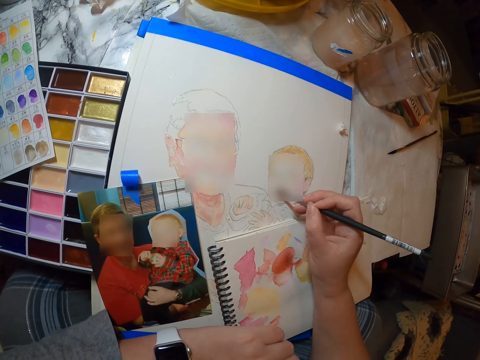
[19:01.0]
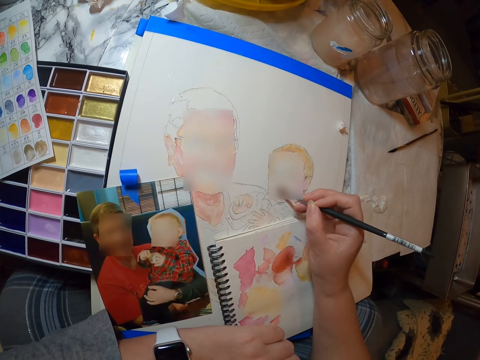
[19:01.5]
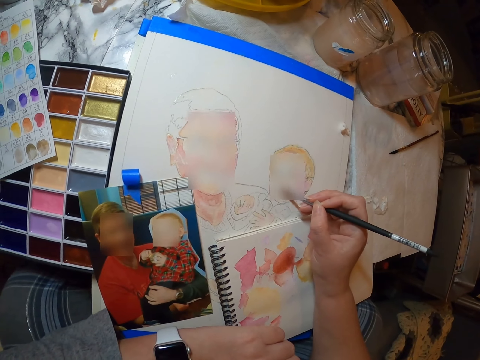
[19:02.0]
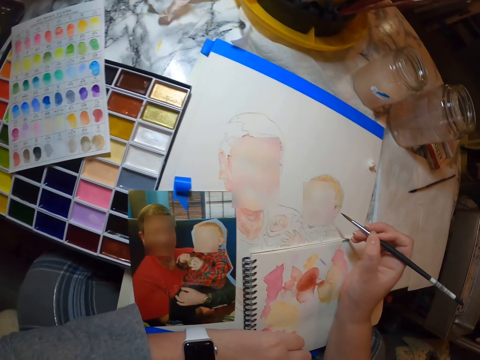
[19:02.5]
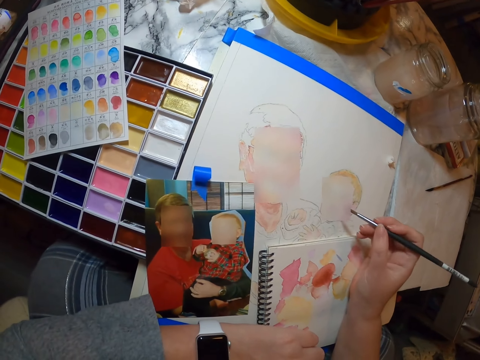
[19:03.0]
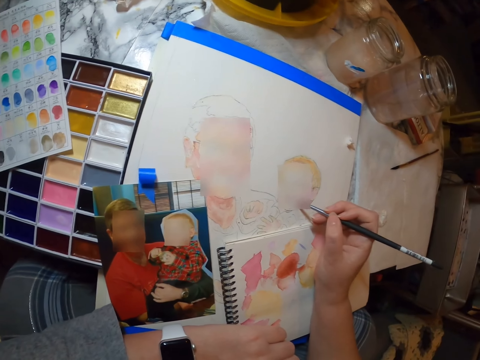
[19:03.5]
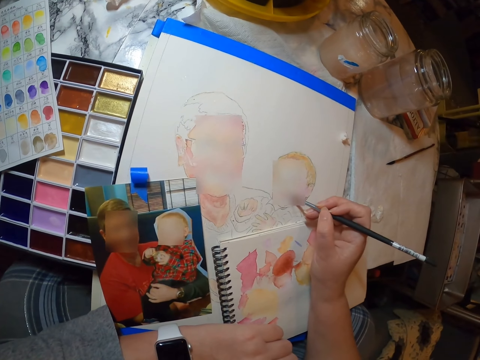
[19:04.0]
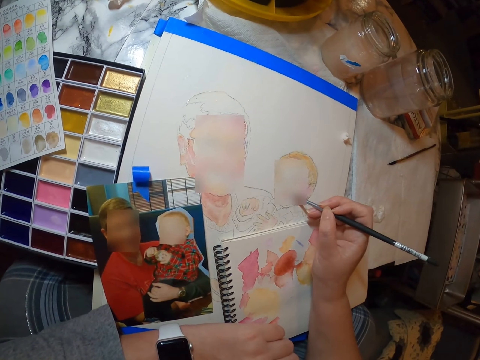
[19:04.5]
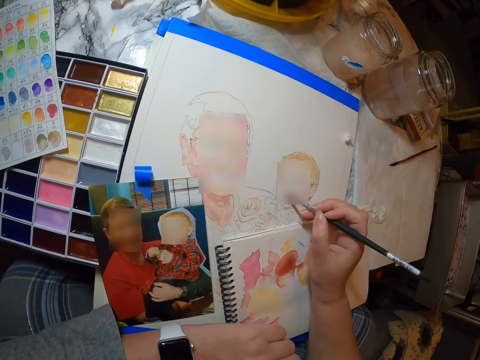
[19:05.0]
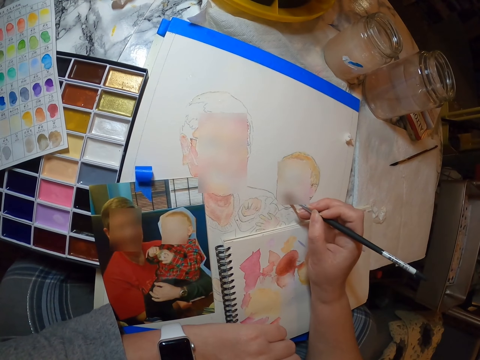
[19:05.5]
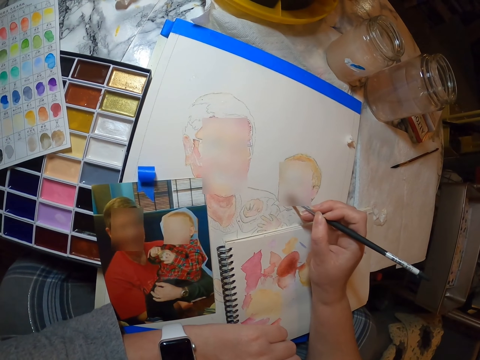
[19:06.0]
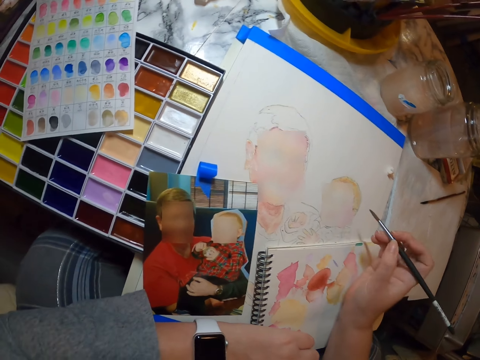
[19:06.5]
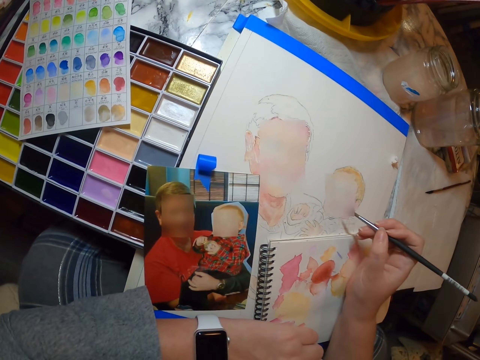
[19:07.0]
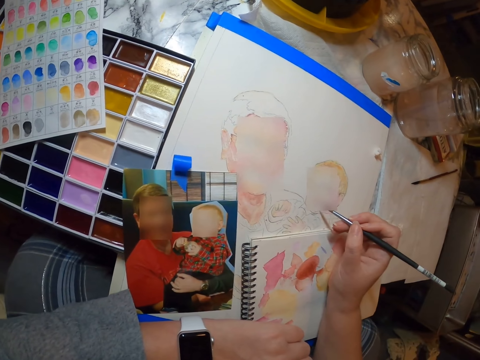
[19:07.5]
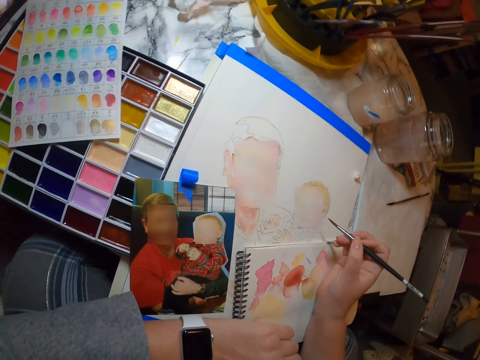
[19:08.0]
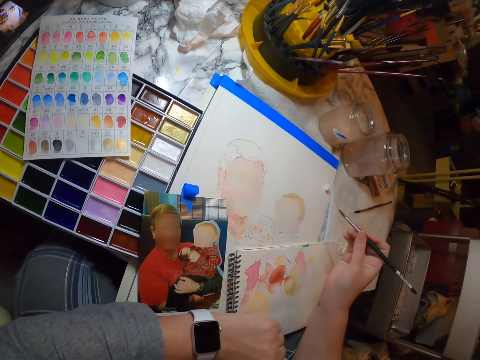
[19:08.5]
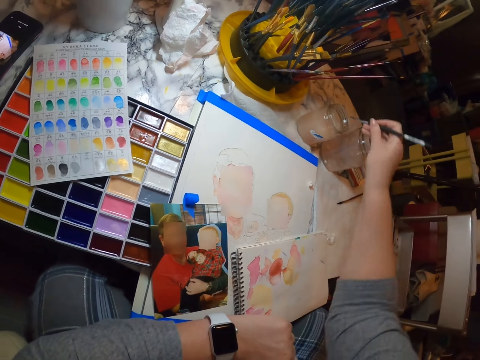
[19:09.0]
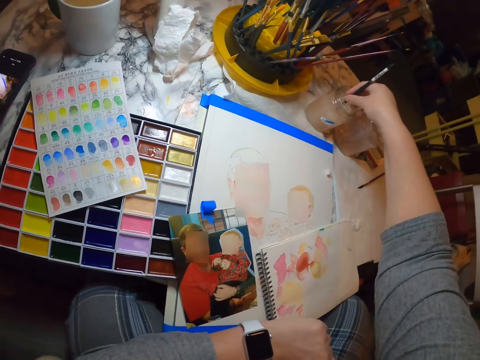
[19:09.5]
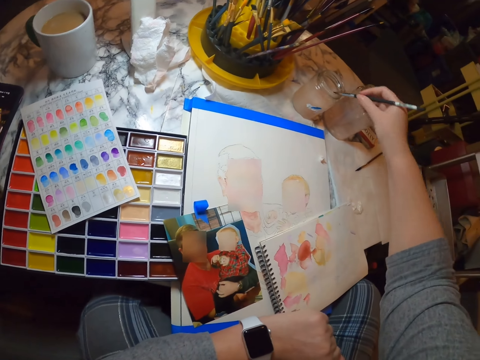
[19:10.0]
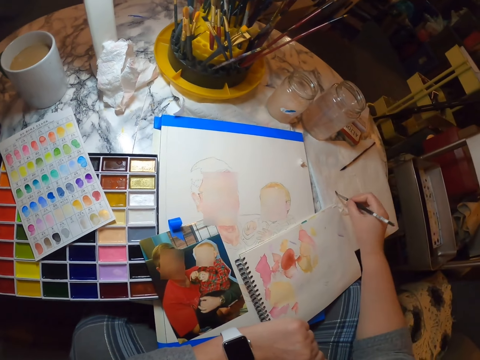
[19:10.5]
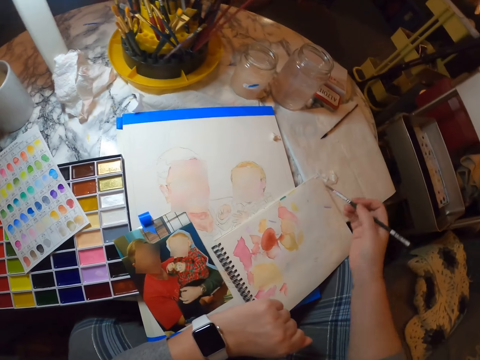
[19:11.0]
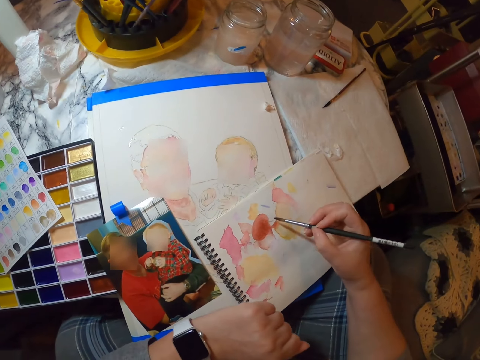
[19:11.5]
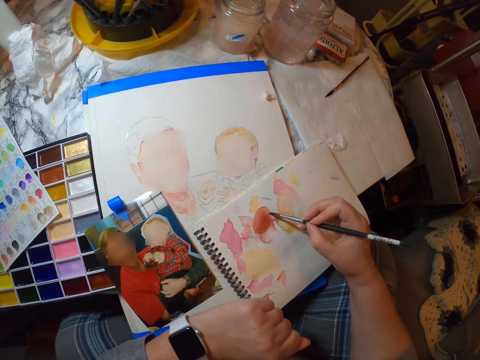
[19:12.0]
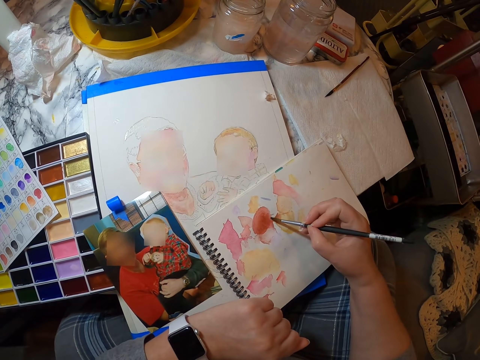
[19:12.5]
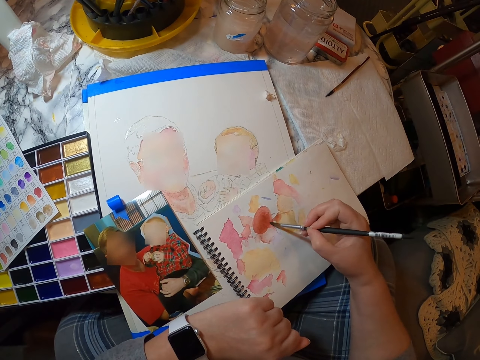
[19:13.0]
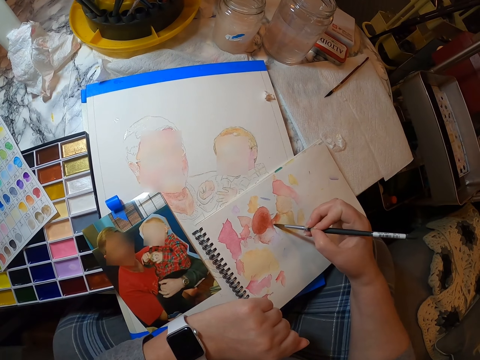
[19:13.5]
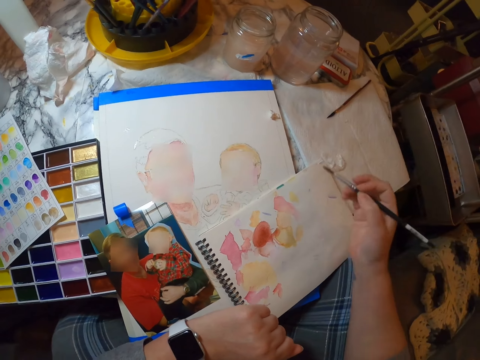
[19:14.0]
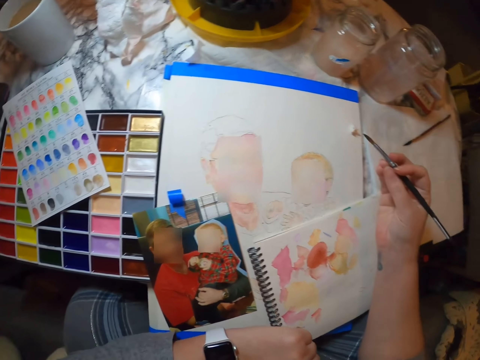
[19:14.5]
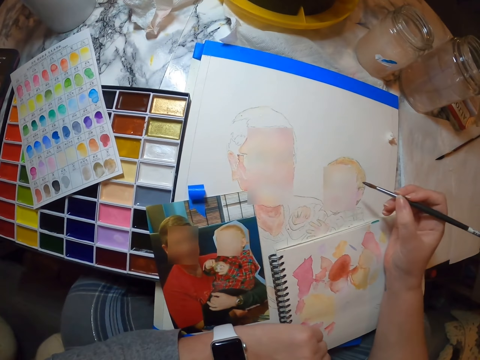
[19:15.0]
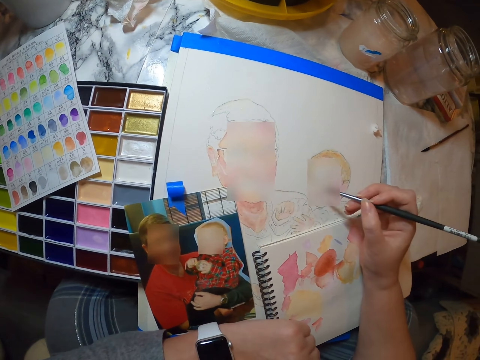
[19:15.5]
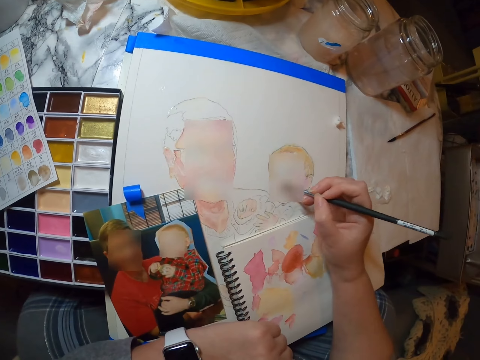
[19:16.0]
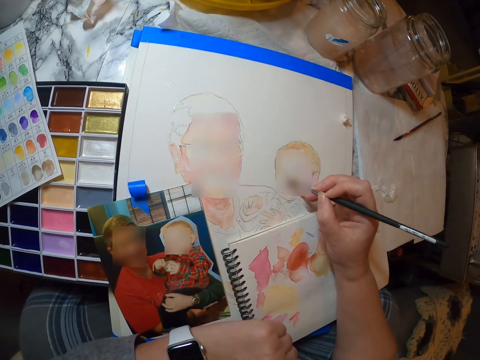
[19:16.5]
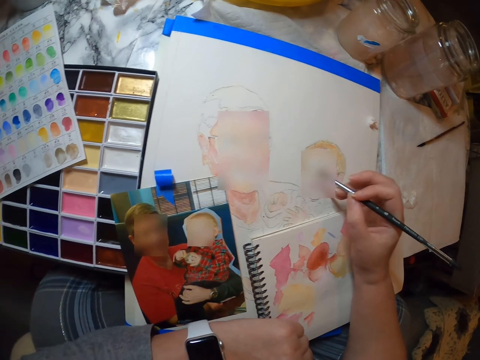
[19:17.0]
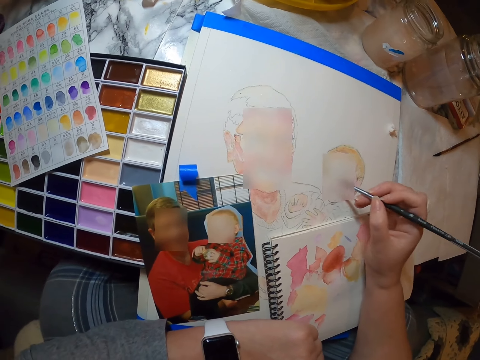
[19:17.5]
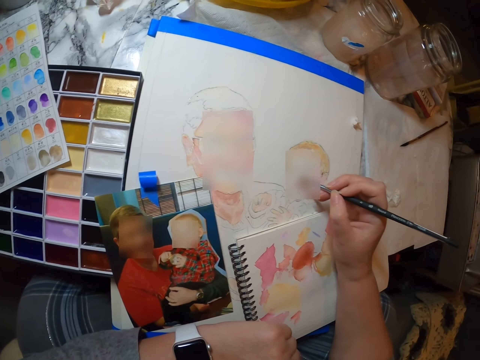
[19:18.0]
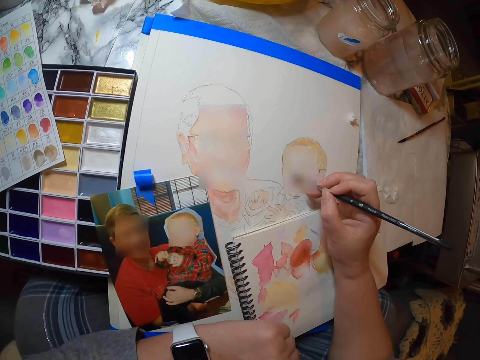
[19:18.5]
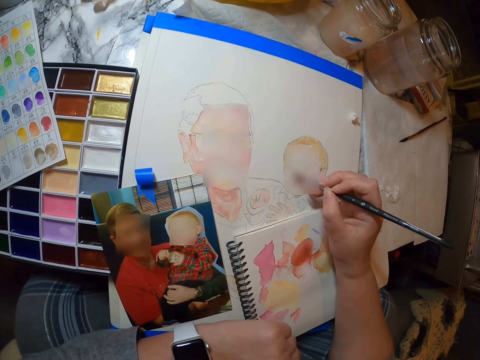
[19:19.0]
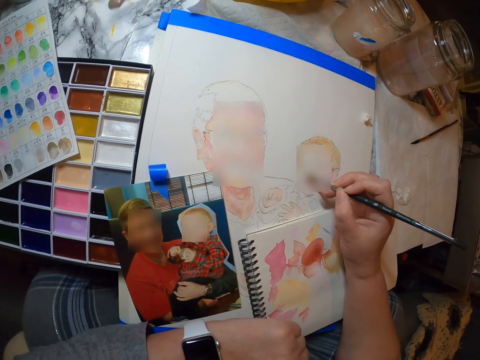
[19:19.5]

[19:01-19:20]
The camera wearer dips the paint brush in the bottle. They dry the brush. They draw in the book. They paint on the book.

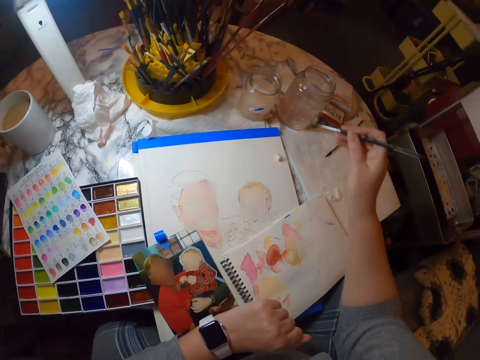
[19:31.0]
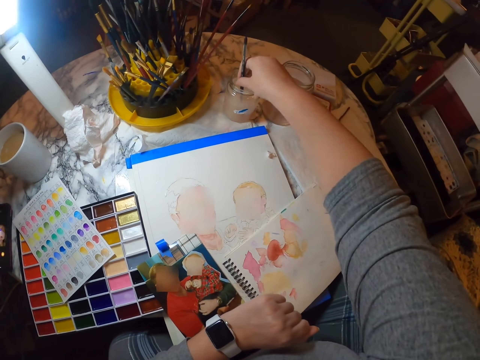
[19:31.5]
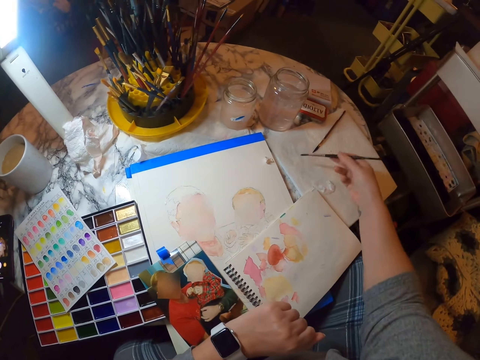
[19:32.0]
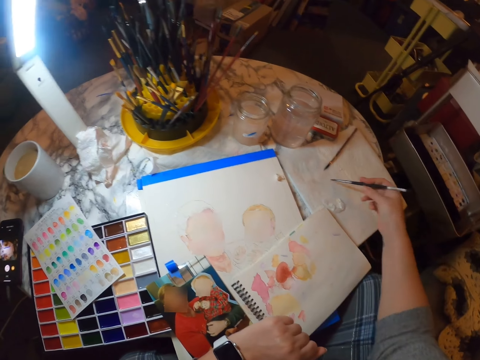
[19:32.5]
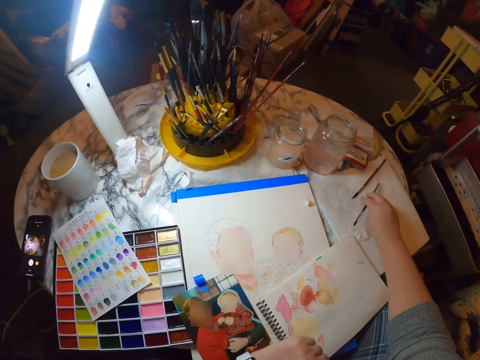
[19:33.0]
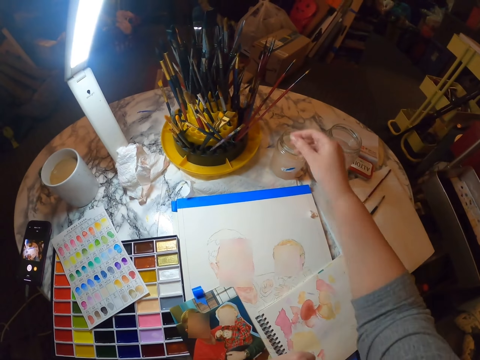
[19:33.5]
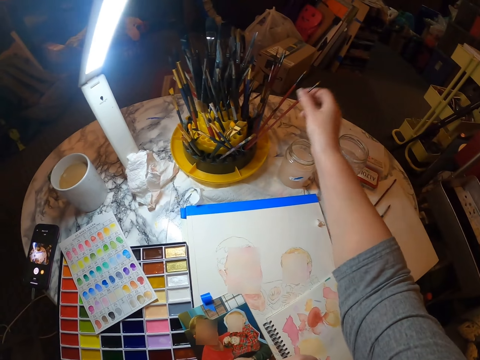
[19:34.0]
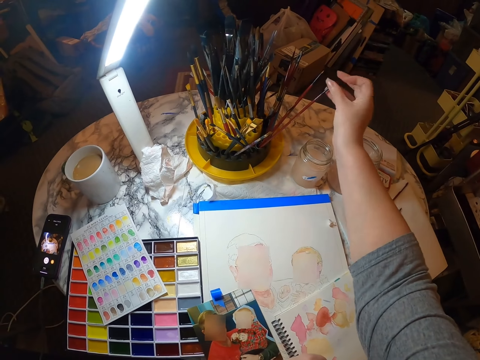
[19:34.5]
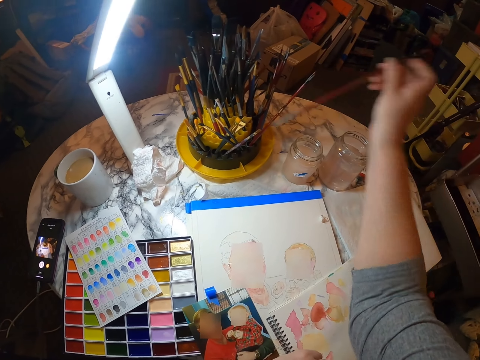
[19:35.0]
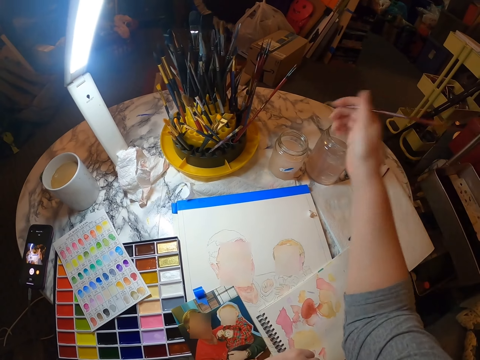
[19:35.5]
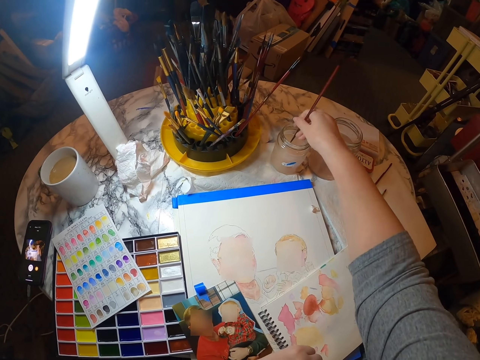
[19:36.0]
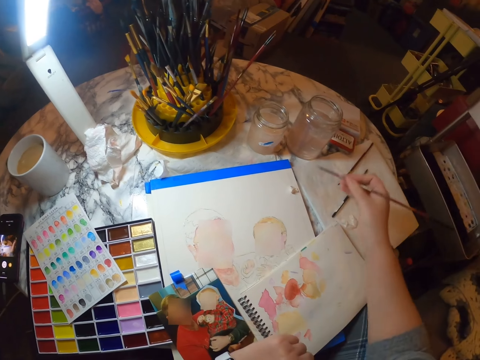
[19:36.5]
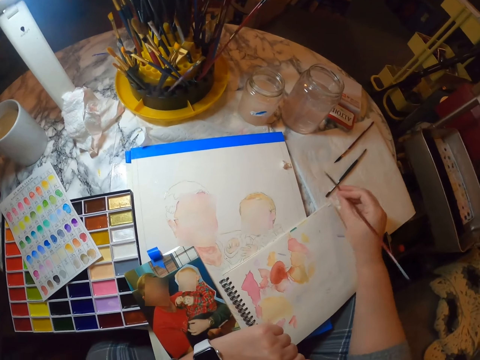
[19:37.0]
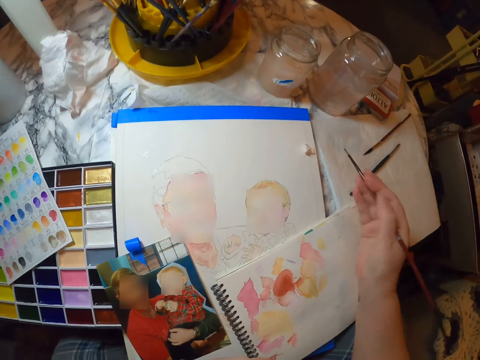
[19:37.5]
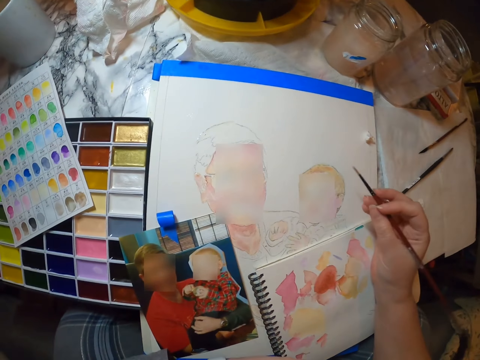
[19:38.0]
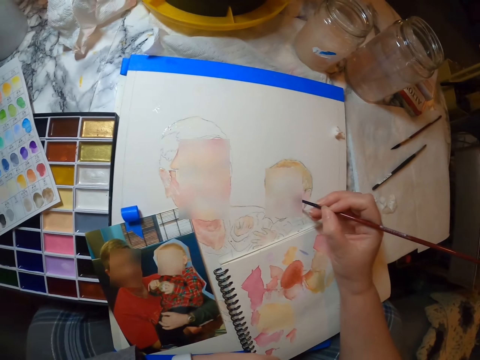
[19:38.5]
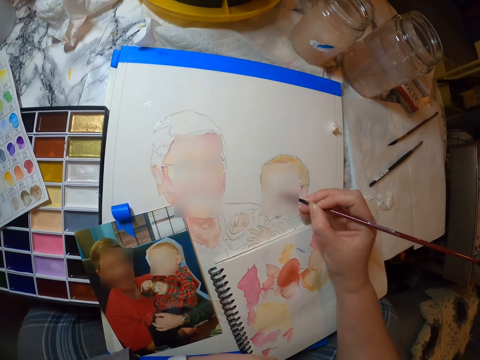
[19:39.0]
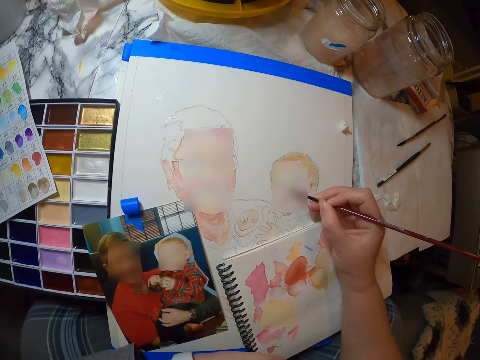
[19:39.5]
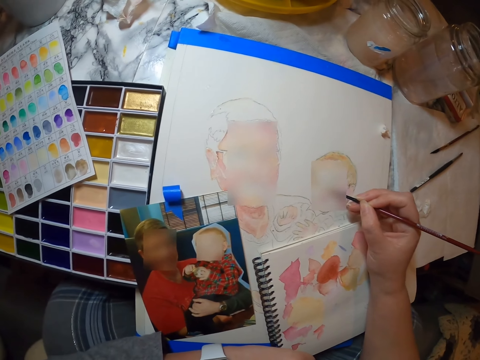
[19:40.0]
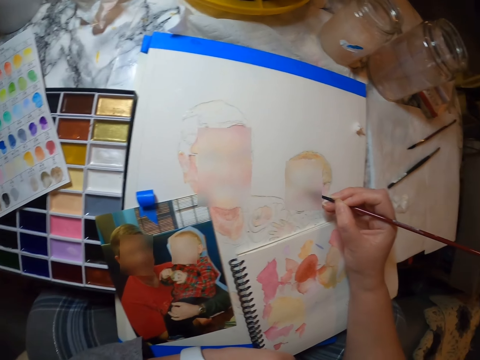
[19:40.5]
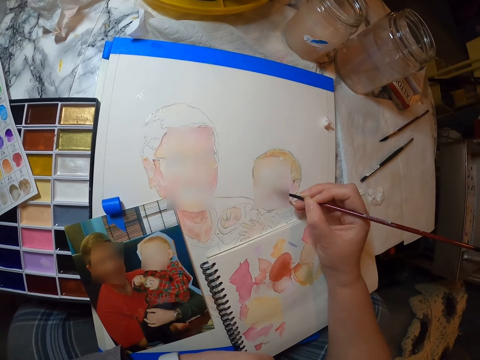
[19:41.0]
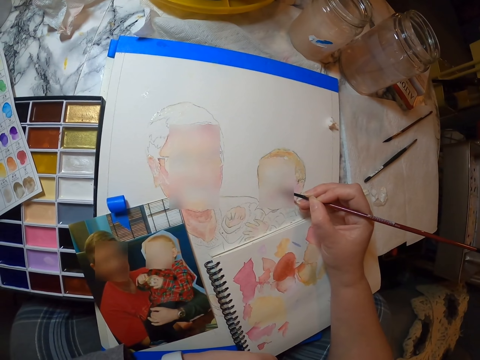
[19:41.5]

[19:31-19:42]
The camera wearer dips the brush in something. They dry the brush. They put the drawing brush on the table. They pick up another brush. They dip the brush in something. They dry the brush. They draw in the book.
